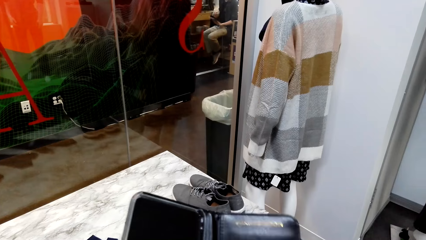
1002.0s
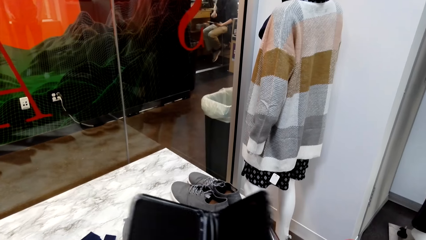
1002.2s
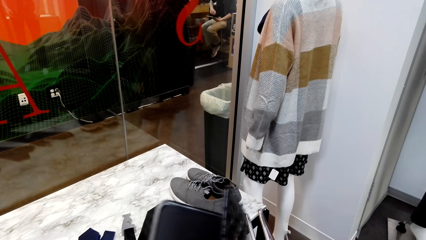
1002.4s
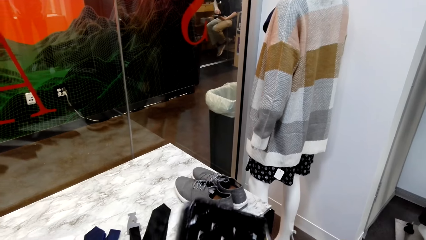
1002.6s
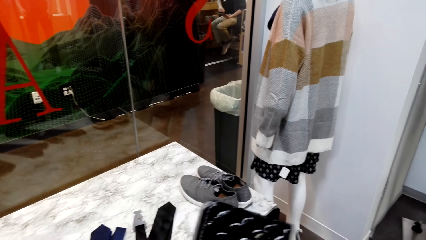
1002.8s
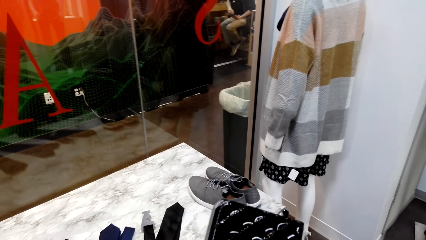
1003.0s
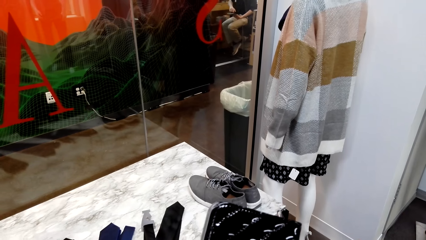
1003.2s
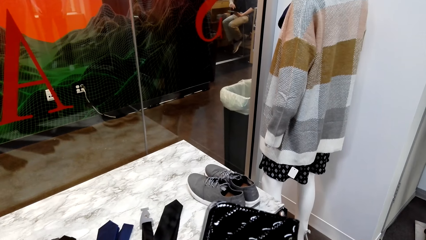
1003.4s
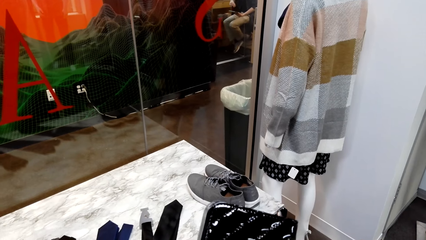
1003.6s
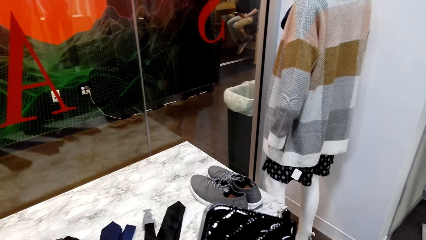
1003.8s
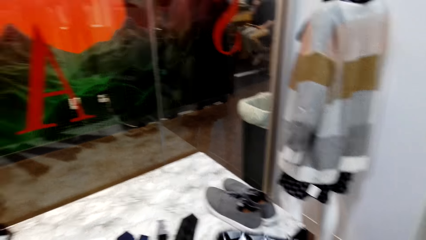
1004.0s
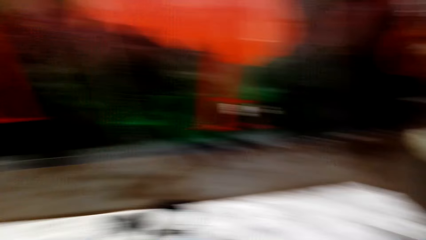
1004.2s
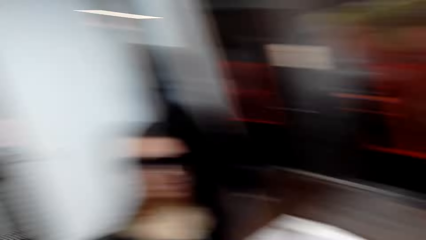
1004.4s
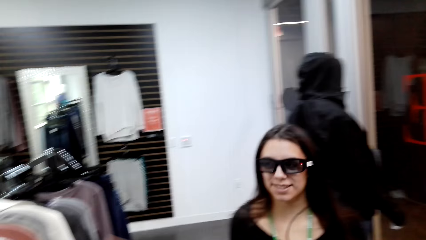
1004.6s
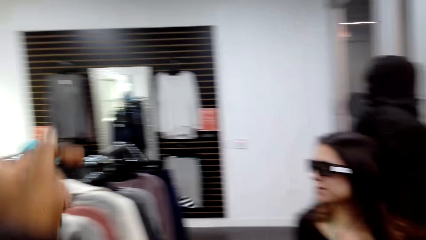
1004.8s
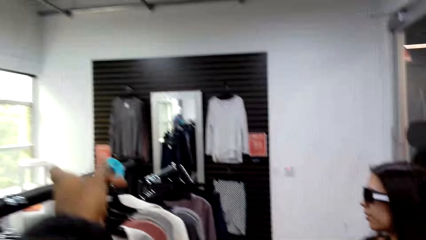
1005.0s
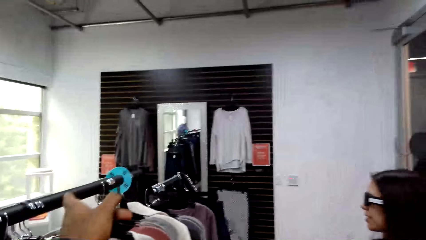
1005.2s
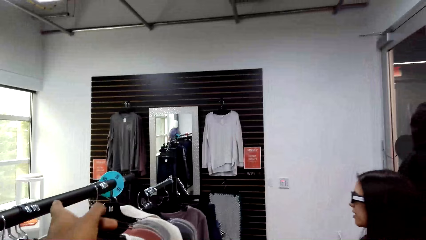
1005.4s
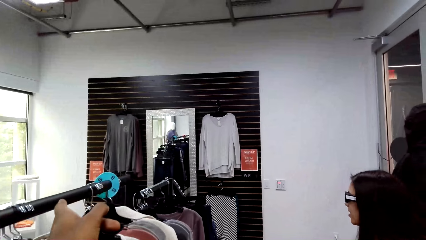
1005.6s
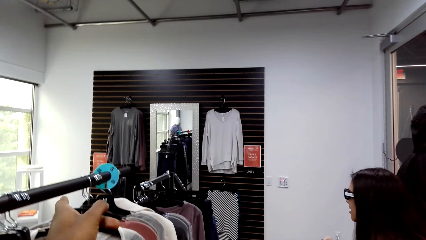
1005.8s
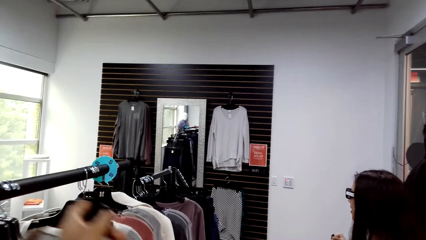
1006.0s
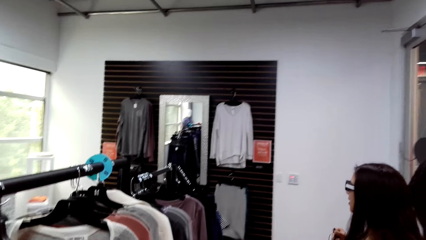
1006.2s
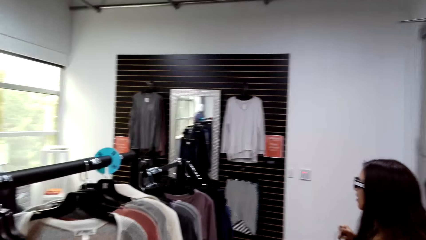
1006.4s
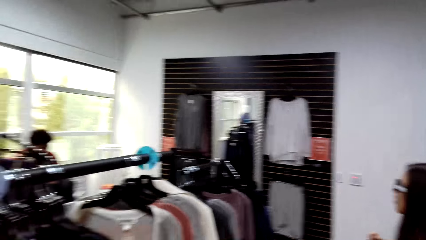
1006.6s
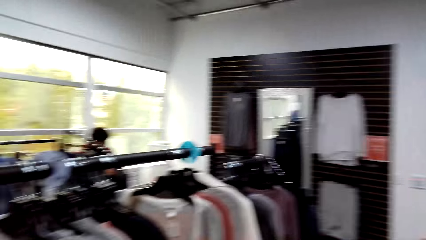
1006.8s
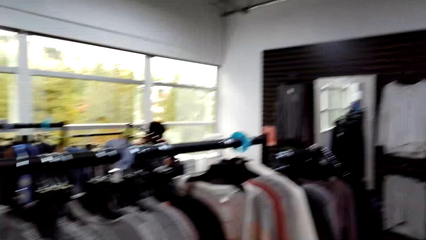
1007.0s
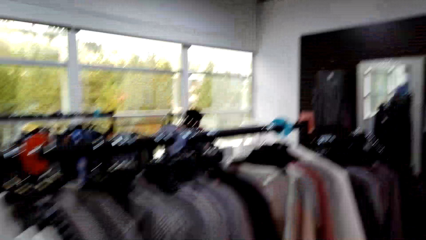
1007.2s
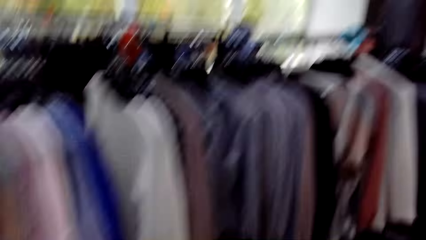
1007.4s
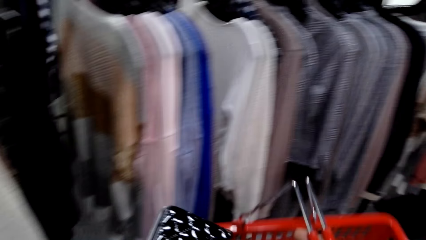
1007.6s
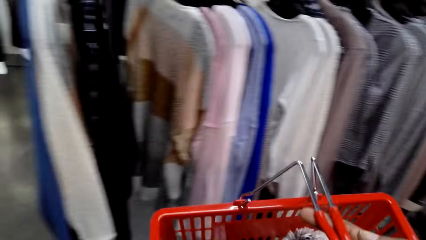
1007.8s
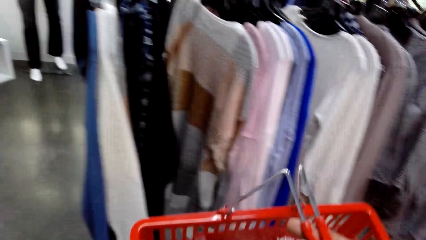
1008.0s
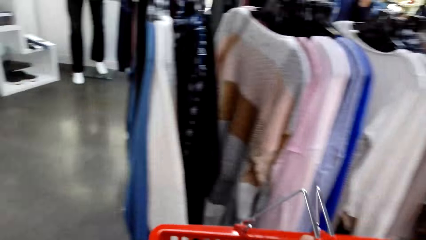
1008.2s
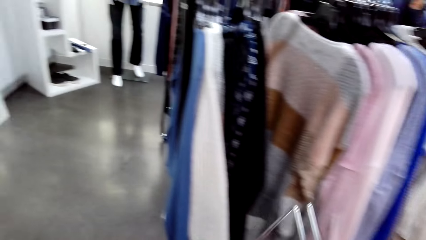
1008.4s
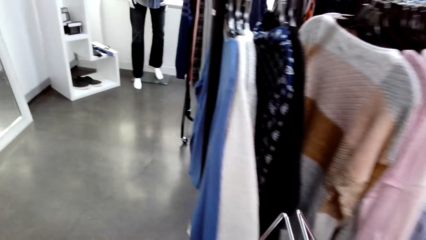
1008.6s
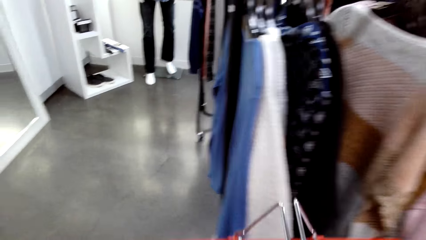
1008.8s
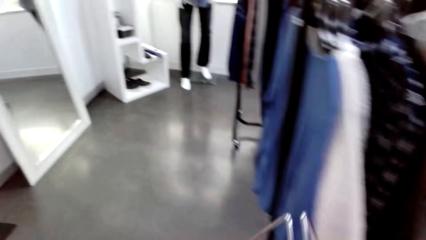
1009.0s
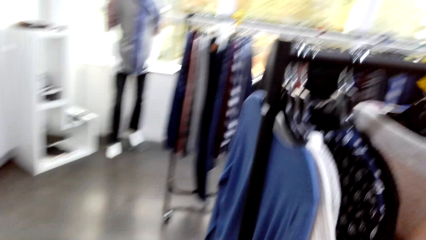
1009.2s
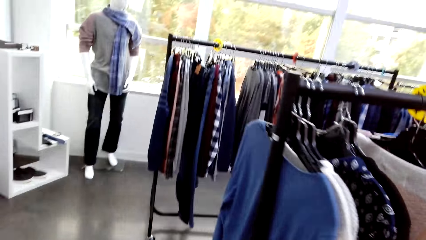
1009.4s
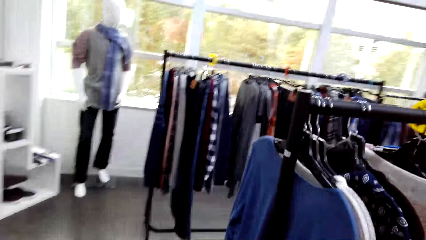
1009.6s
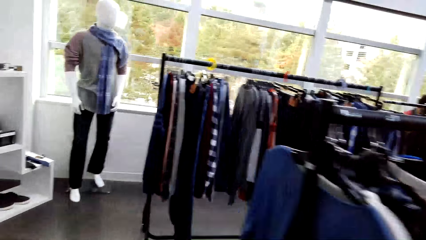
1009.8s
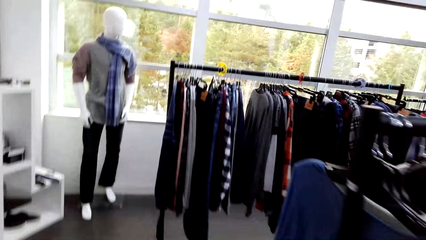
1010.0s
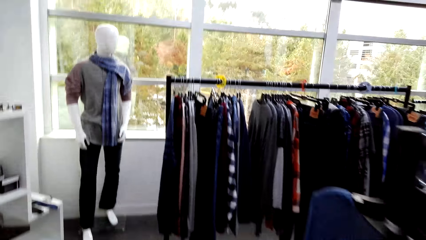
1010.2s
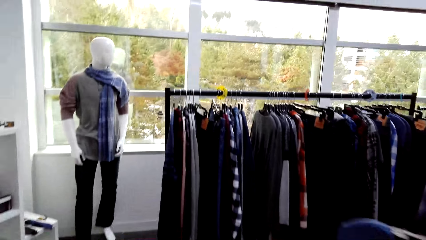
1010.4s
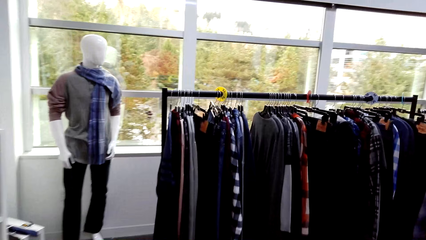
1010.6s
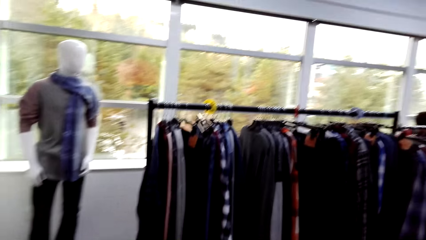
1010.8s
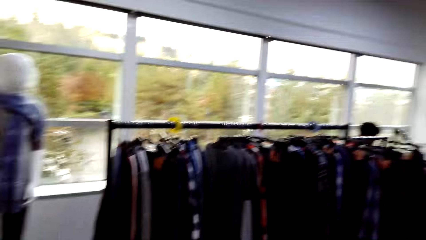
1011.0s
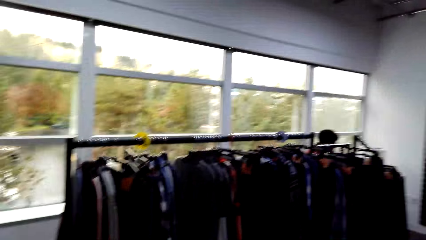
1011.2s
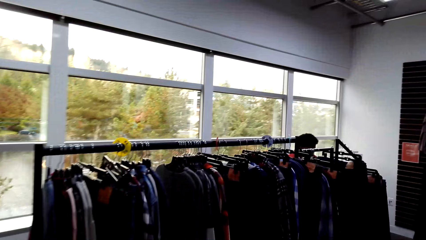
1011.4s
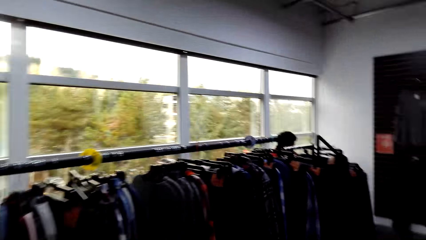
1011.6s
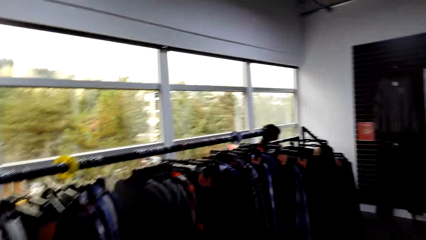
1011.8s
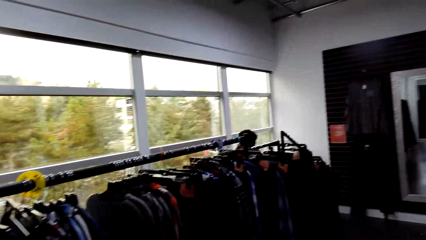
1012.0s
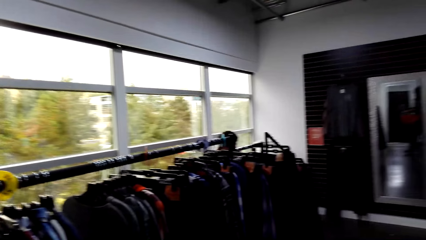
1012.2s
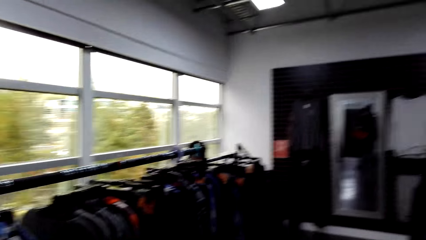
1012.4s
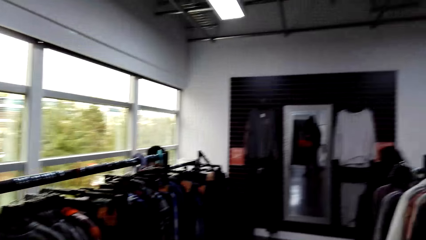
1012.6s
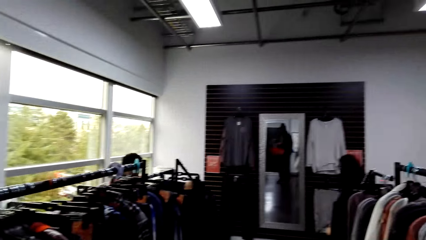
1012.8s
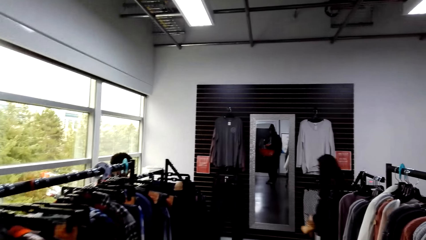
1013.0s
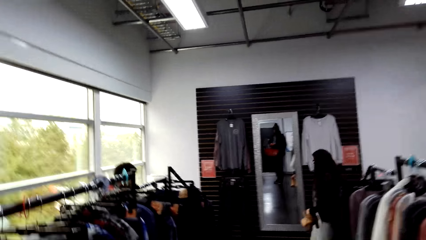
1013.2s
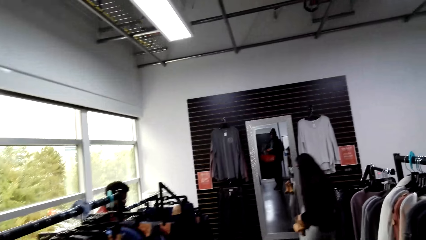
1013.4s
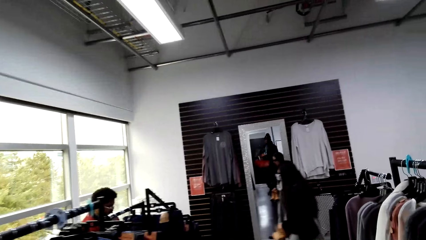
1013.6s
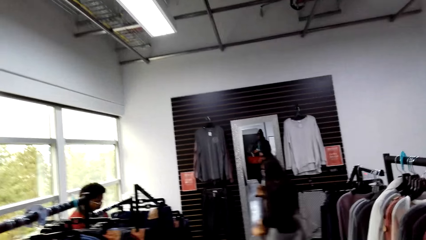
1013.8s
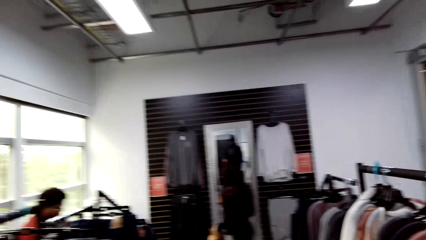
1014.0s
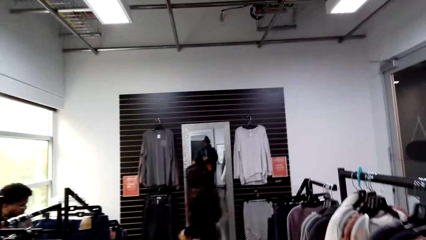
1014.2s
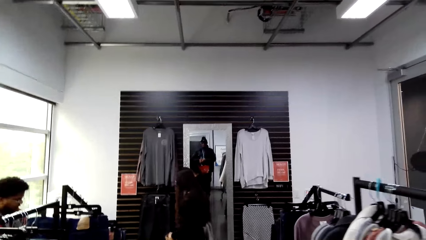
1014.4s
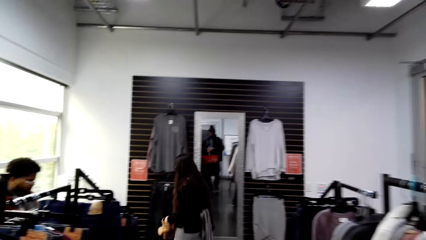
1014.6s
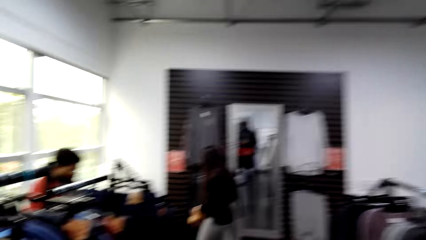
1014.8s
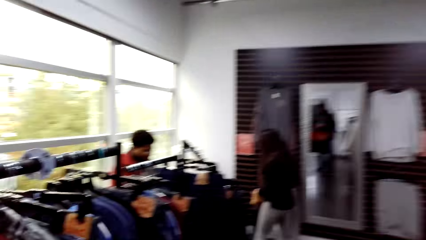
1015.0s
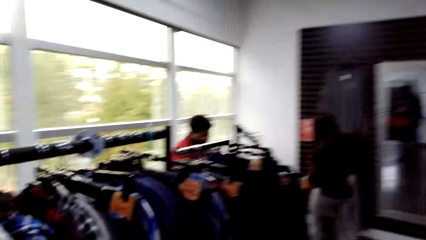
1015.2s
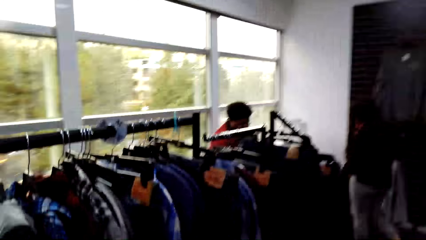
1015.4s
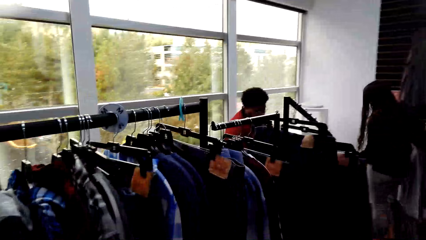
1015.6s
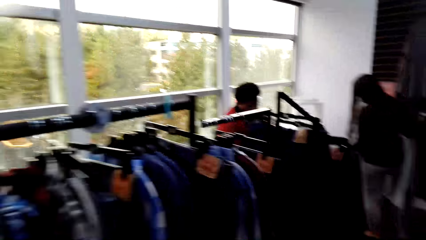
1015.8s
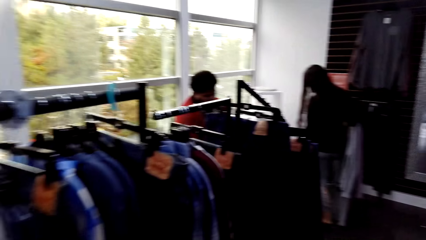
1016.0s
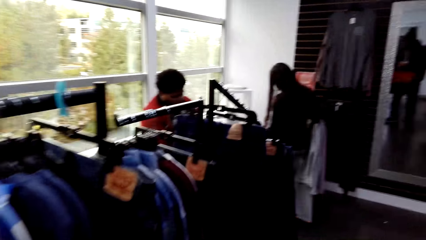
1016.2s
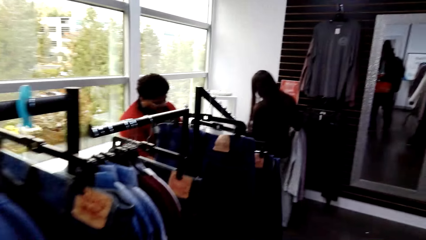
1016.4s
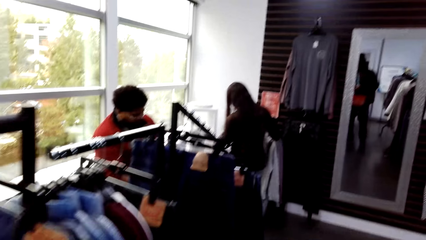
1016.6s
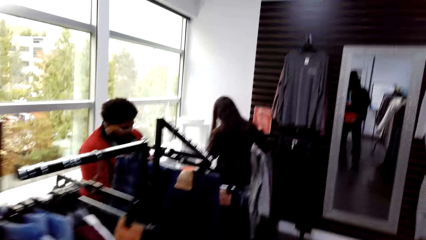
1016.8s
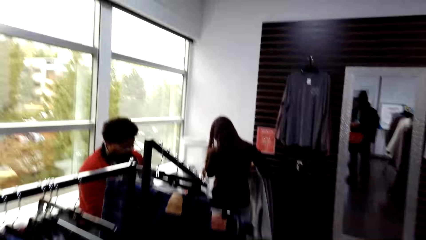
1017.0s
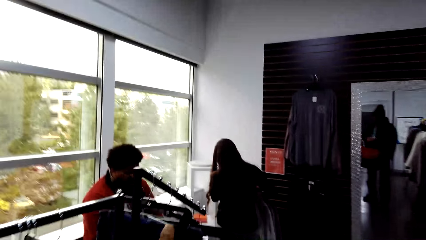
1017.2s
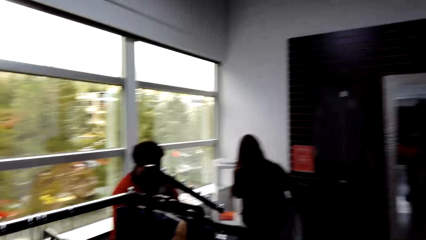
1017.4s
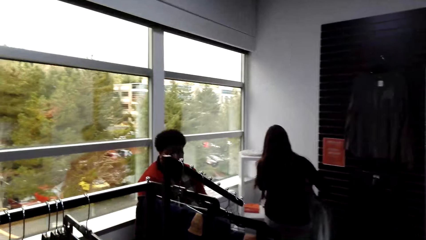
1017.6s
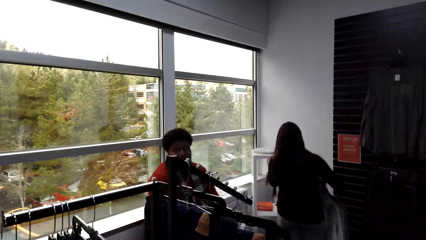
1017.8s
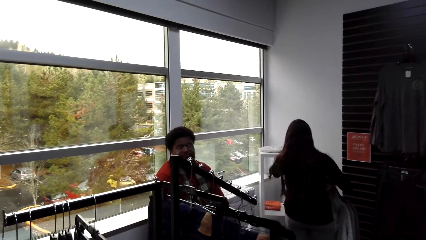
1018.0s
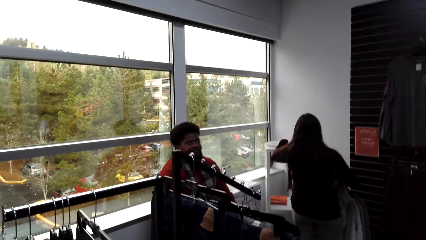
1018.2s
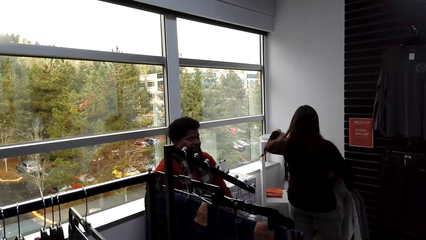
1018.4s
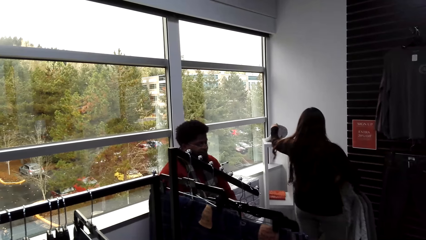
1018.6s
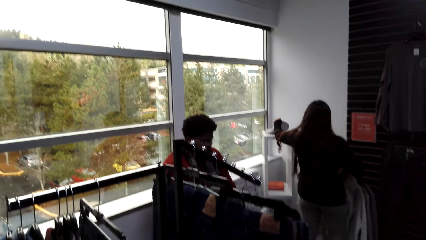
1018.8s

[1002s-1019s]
The camera wearer closes the wallet. He checks the purse. He turns around. He walks around. He points with his left hand. A person touches the hat on the shelf.
